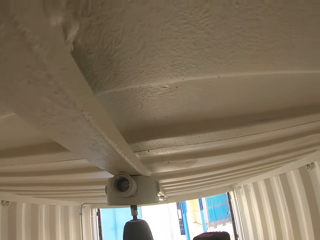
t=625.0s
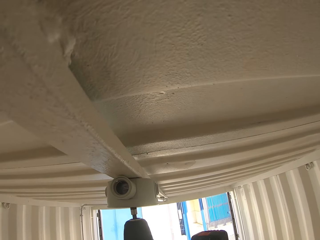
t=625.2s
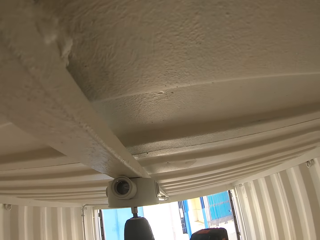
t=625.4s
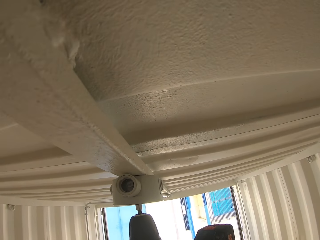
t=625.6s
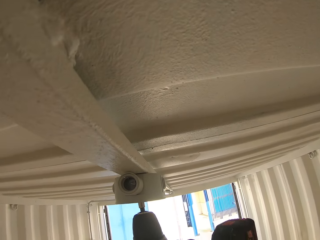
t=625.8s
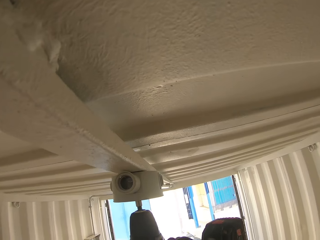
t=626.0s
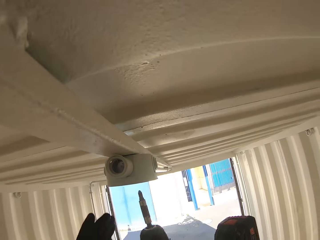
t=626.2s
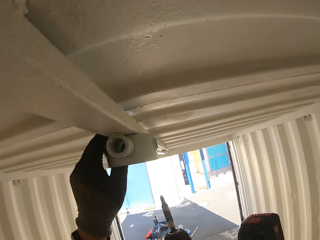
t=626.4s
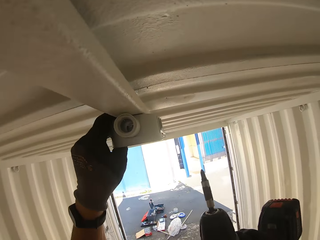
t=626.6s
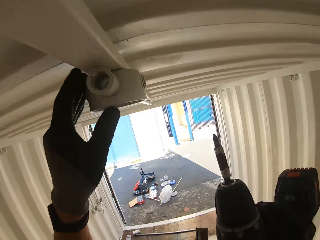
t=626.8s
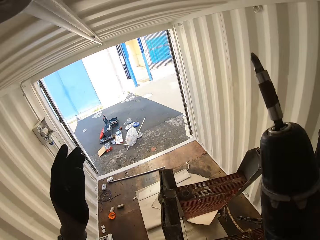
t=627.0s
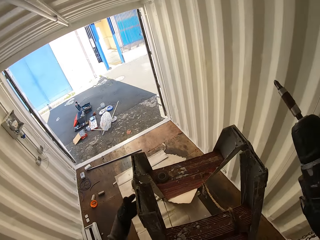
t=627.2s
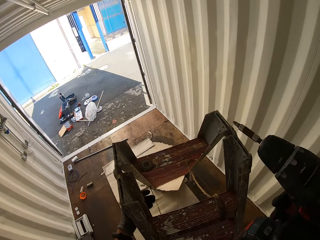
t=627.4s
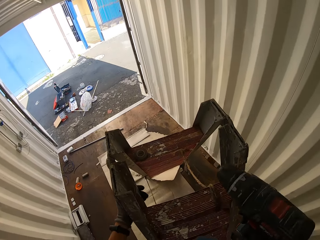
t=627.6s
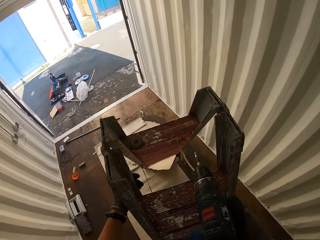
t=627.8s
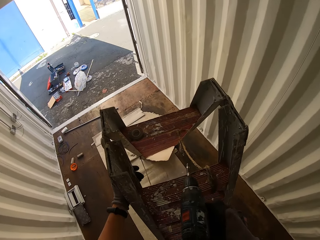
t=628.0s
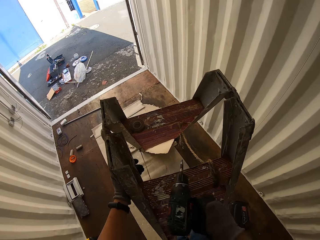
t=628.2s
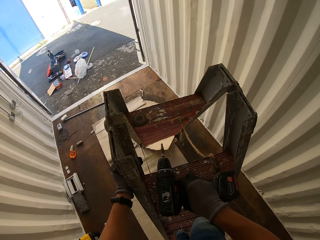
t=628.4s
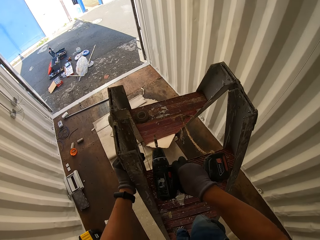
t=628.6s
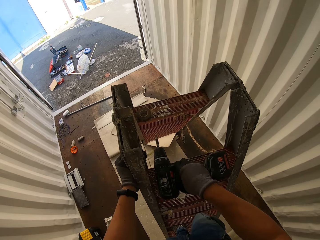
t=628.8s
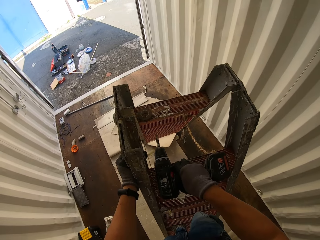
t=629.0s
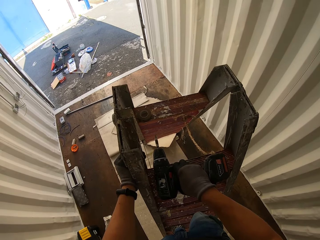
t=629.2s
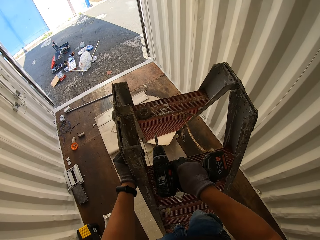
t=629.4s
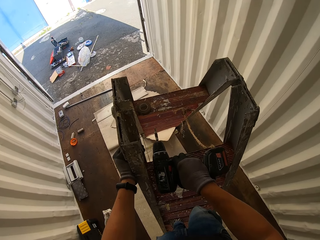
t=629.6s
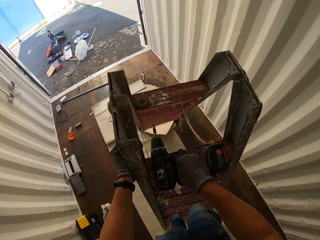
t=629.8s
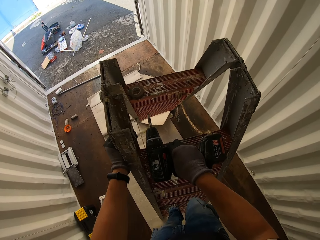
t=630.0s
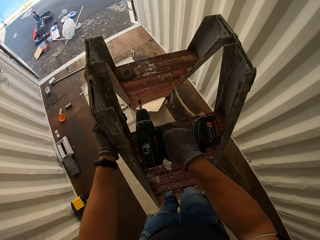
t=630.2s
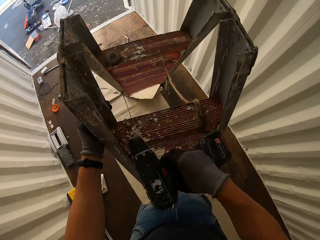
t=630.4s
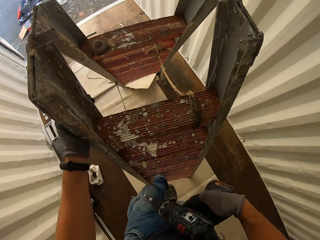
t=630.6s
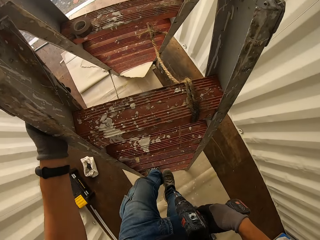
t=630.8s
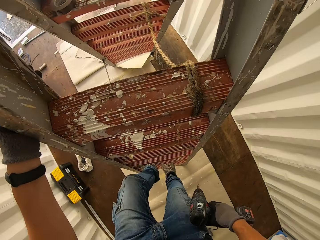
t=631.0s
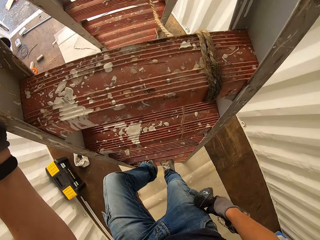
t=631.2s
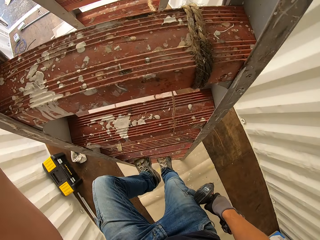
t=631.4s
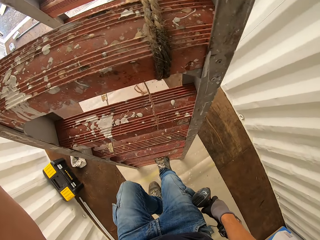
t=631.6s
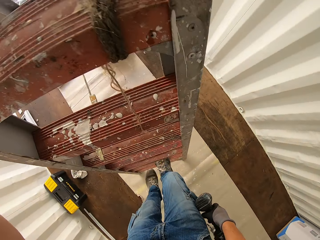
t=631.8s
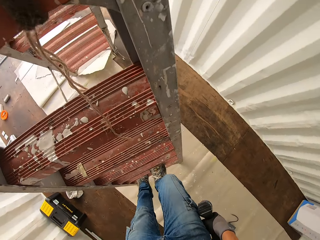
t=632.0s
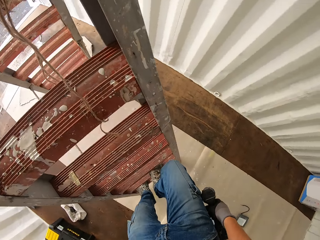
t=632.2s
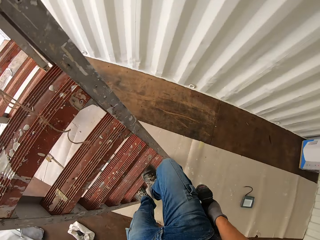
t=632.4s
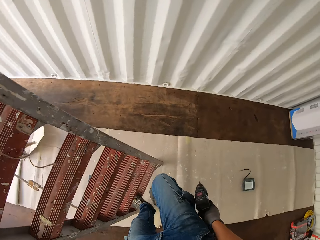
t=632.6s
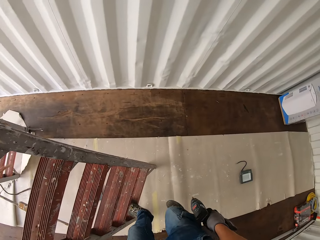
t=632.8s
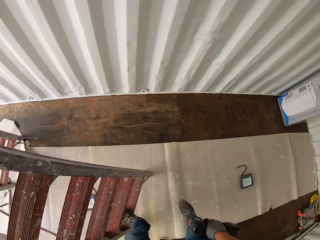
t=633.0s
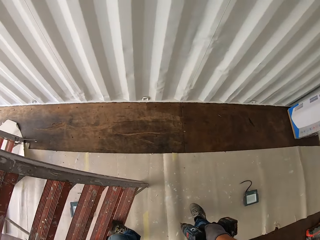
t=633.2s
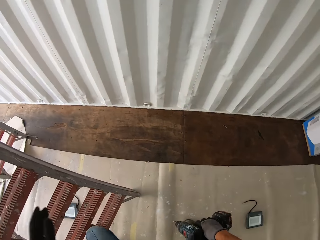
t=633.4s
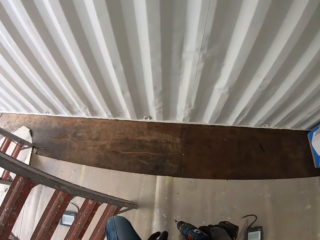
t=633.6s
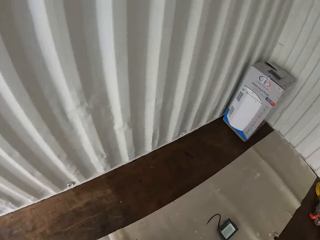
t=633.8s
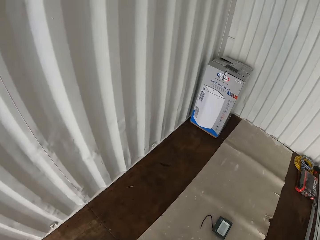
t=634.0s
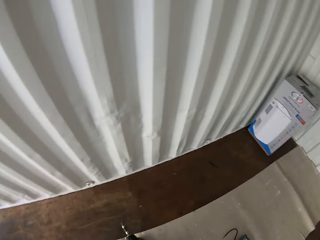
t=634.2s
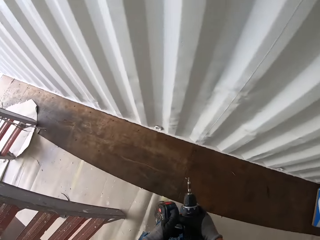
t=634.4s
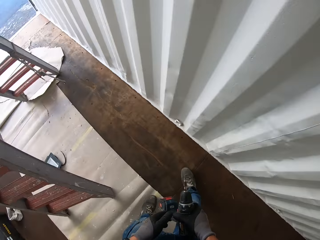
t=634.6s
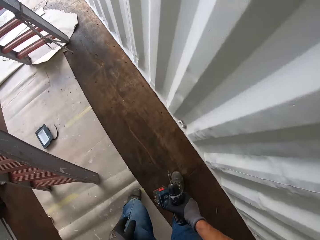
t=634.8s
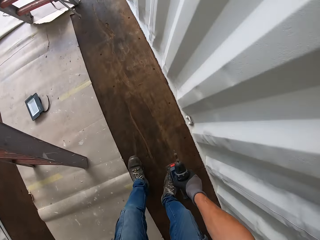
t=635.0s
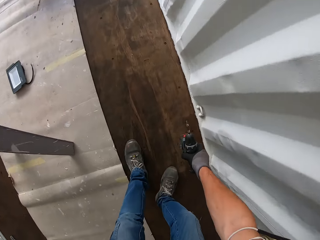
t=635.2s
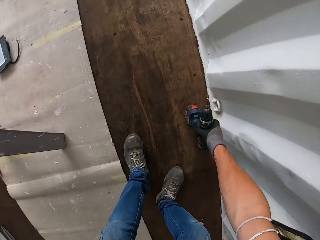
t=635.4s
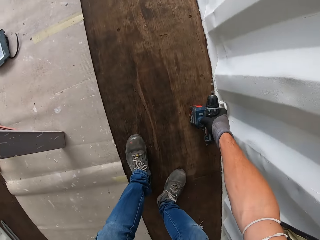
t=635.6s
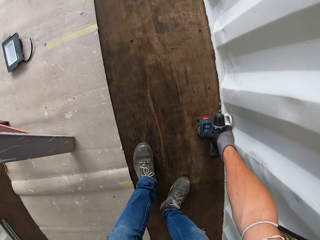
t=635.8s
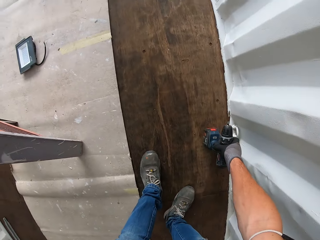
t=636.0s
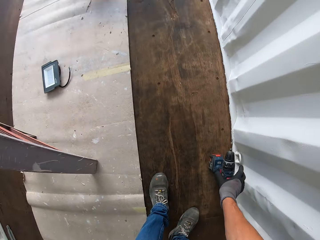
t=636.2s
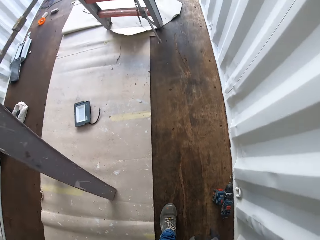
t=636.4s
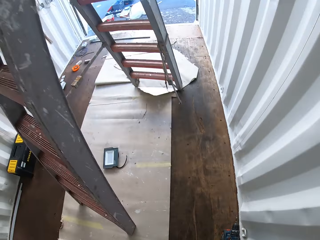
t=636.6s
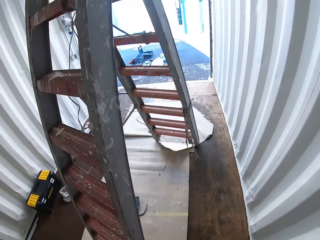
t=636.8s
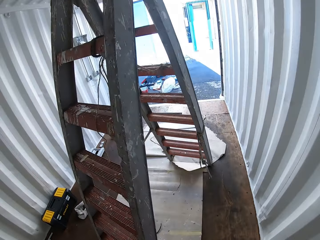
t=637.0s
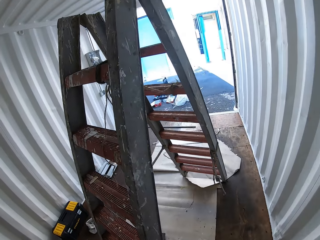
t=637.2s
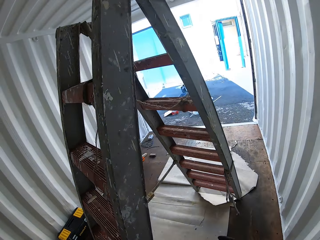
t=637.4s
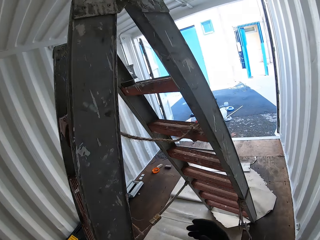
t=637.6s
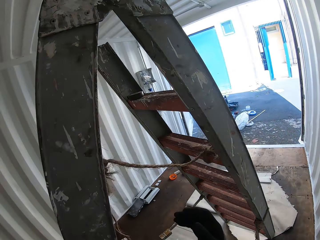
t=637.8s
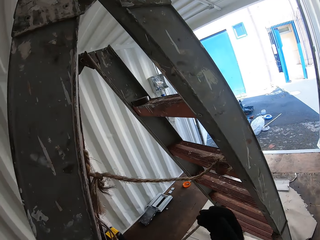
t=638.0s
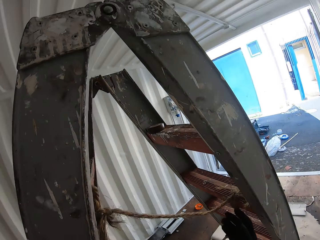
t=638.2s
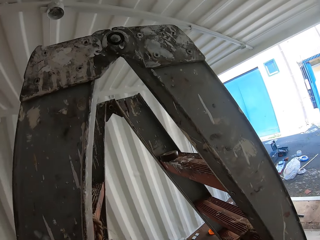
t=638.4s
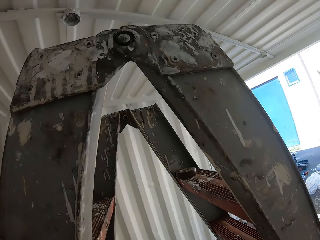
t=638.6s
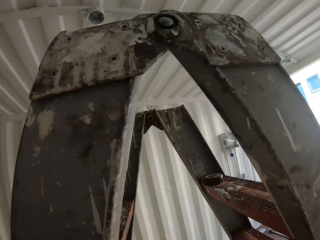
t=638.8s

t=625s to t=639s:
The camera wearer looks around the pipe. They put down the pipe. They rest the drill on the ladder. They climb down the ladder. They walk around the container. They put the drill on the ground.

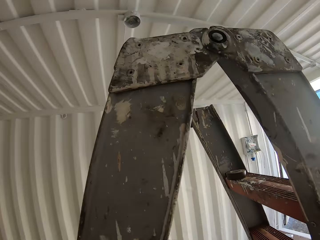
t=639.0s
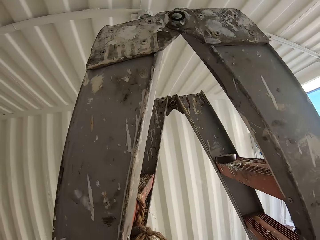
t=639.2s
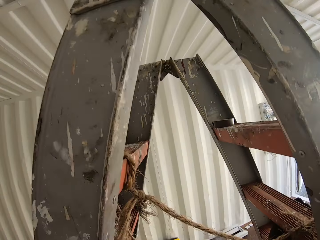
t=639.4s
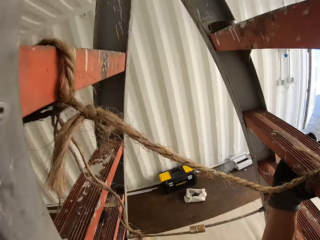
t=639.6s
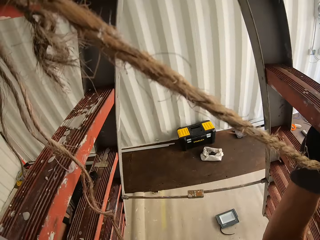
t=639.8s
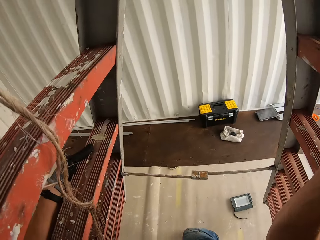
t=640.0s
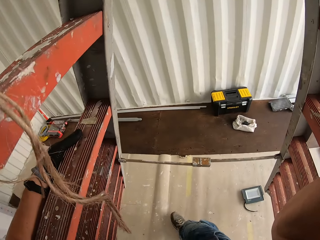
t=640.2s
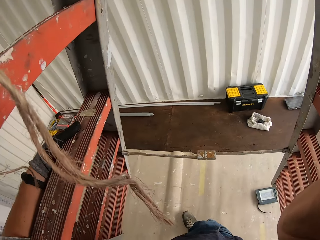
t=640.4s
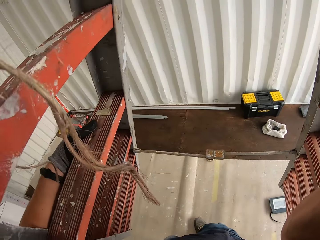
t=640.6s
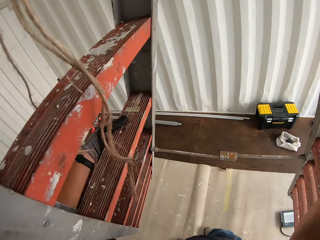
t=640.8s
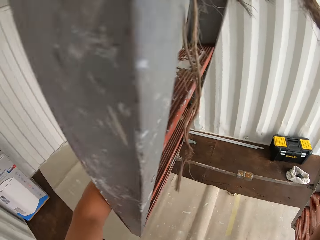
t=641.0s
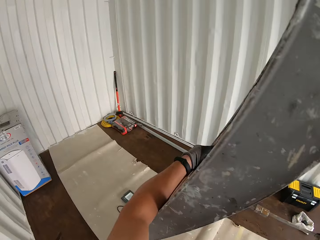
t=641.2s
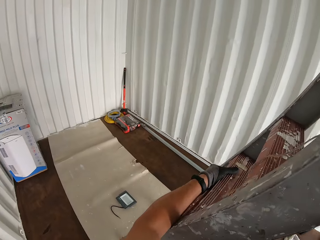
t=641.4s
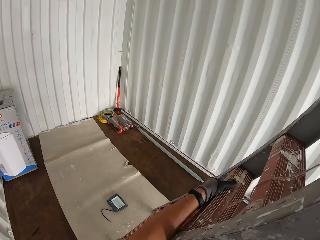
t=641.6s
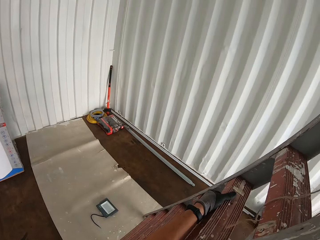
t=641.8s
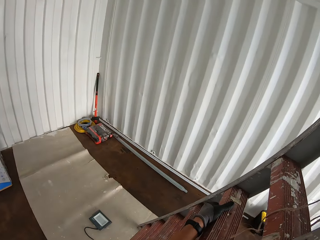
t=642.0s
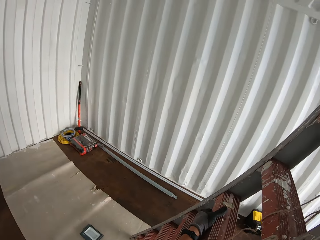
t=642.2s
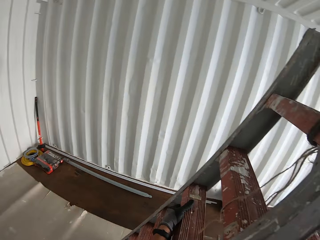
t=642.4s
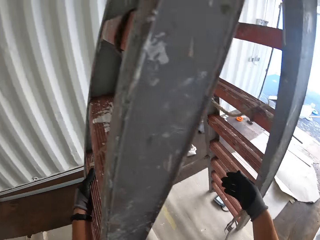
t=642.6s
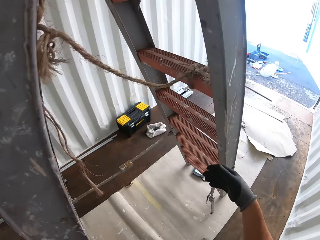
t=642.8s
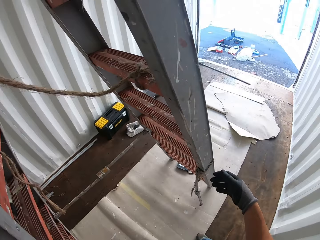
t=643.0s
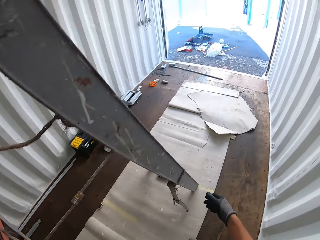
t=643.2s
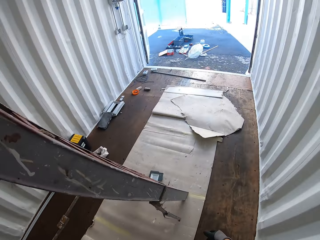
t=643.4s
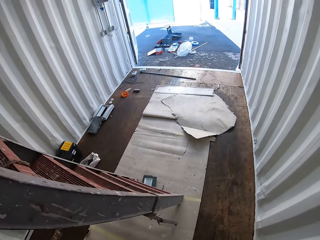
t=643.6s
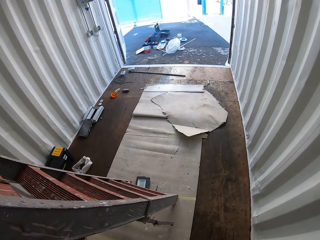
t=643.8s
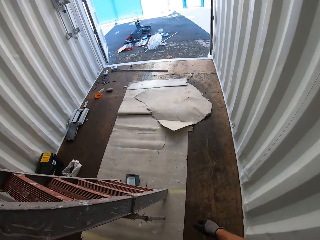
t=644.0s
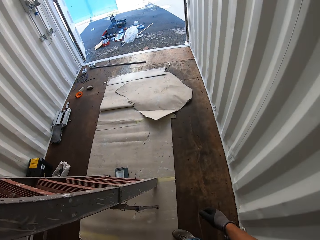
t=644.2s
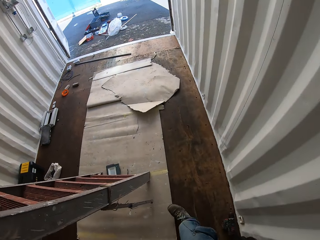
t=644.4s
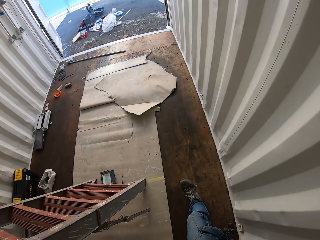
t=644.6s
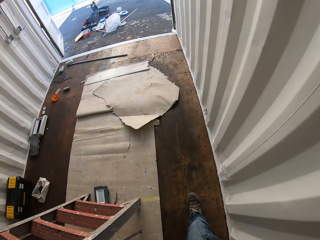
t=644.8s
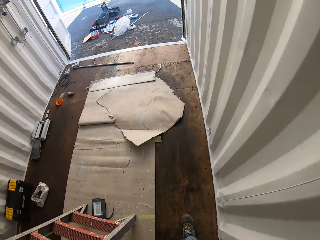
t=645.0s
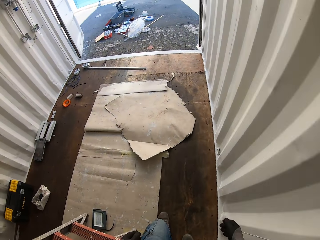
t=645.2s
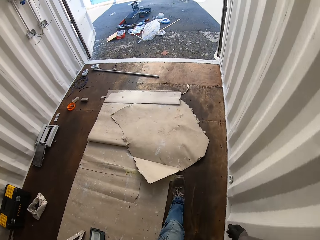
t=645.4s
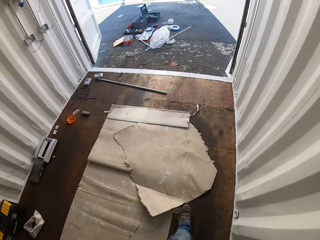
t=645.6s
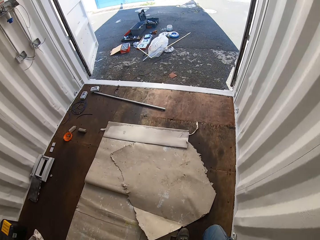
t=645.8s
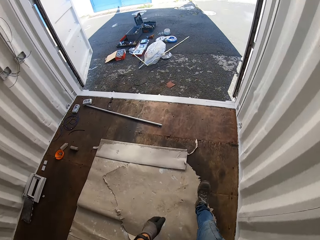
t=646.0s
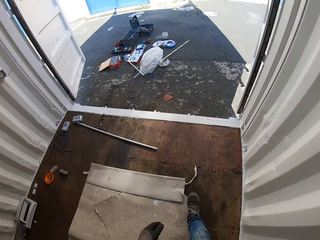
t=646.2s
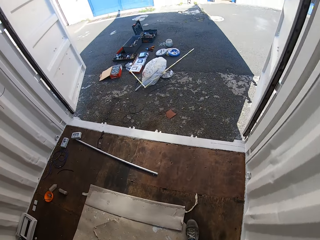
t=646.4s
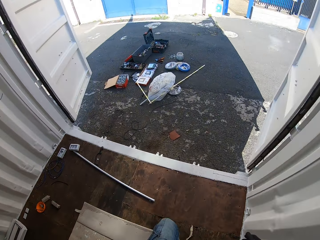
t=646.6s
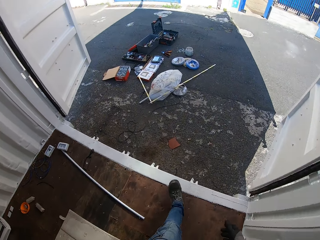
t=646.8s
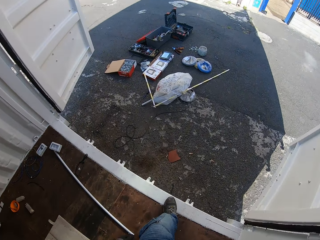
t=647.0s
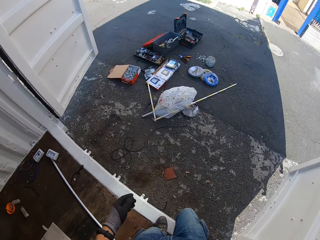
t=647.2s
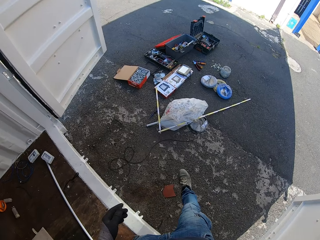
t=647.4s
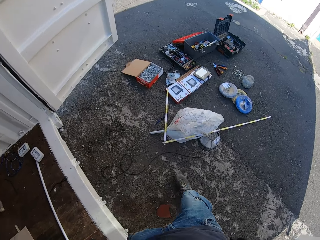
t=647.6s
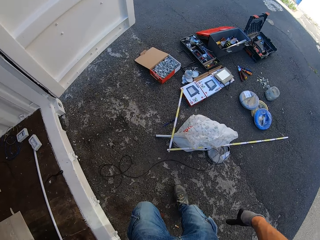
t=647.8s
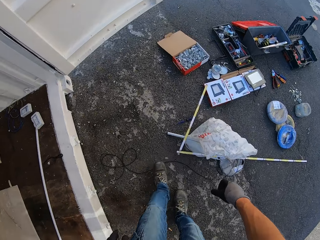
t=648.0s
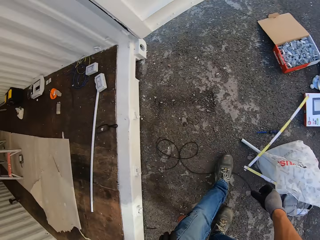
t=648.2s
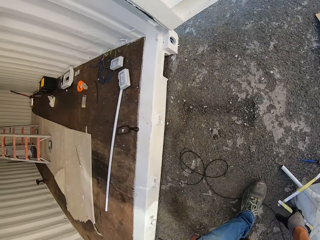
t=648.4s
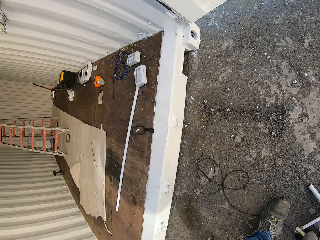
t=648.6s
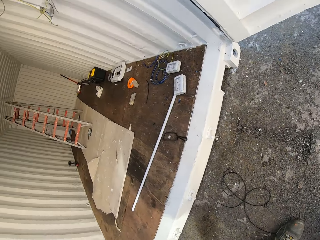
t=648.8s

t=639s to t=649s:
The camera wearer moves the ladder and adjusts the ladder. They look around the container. They walk around the container.
